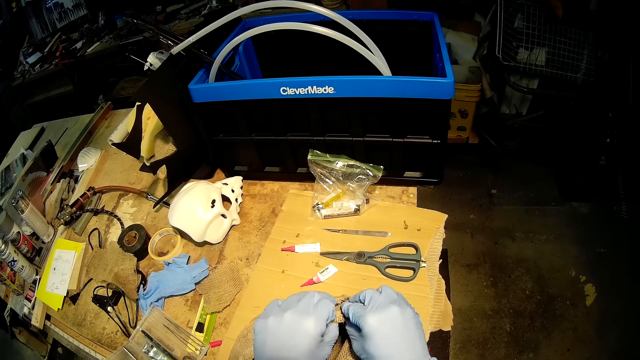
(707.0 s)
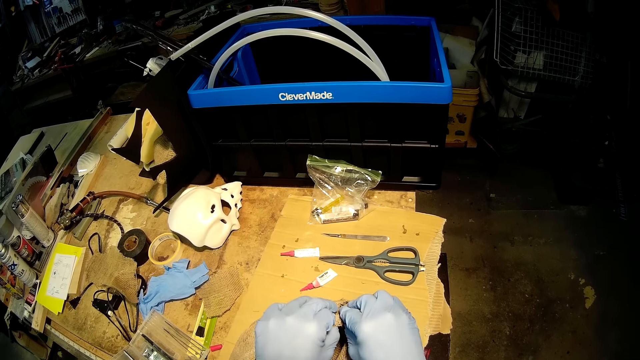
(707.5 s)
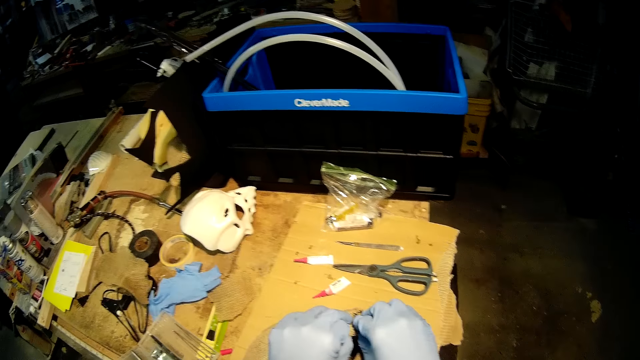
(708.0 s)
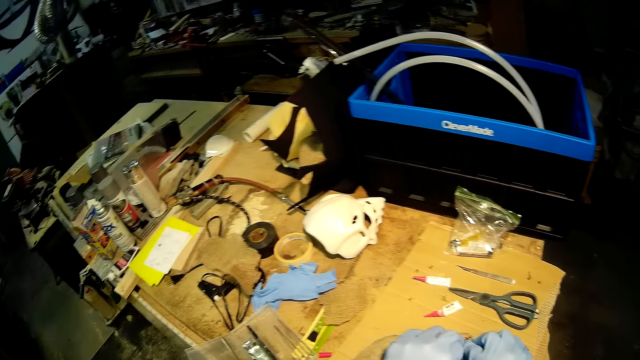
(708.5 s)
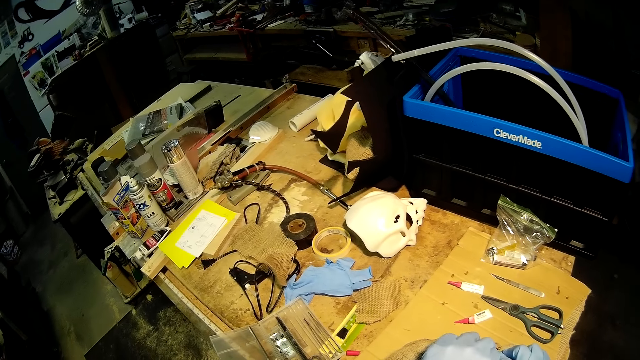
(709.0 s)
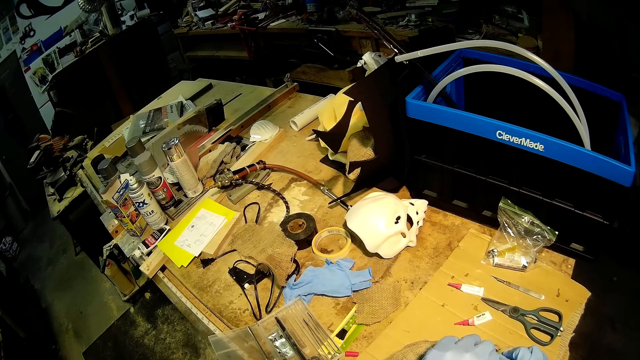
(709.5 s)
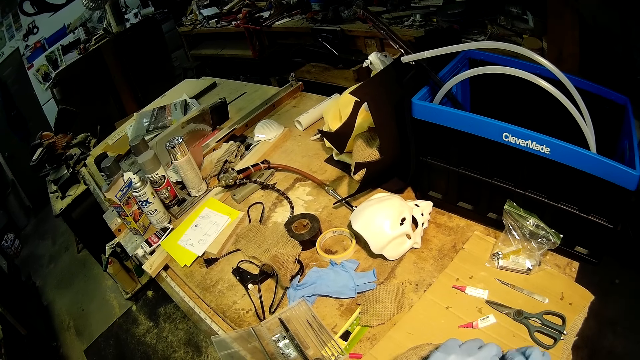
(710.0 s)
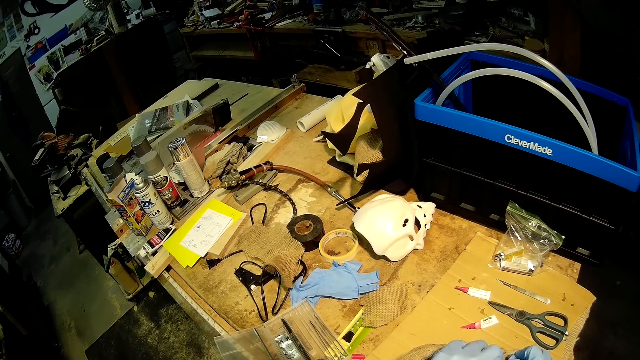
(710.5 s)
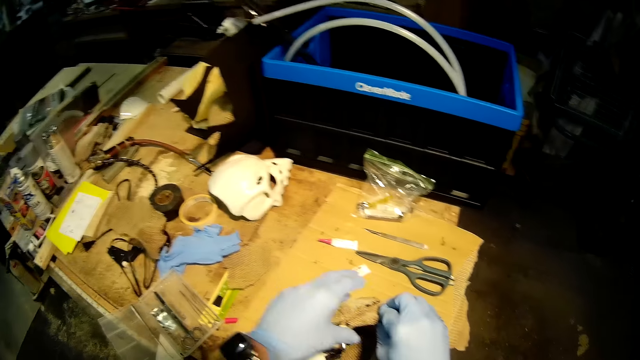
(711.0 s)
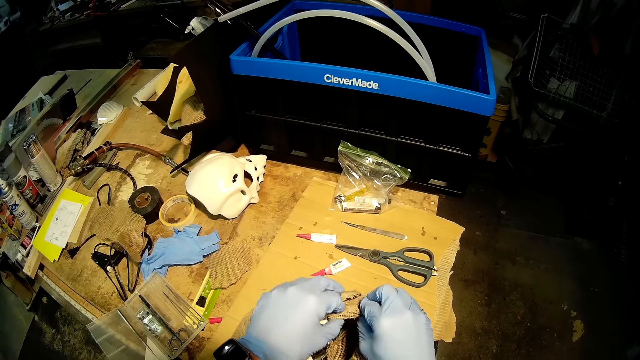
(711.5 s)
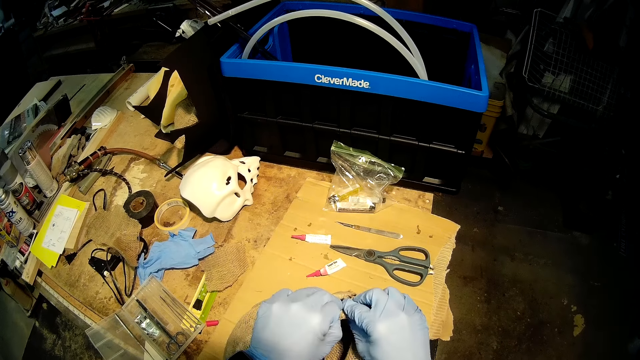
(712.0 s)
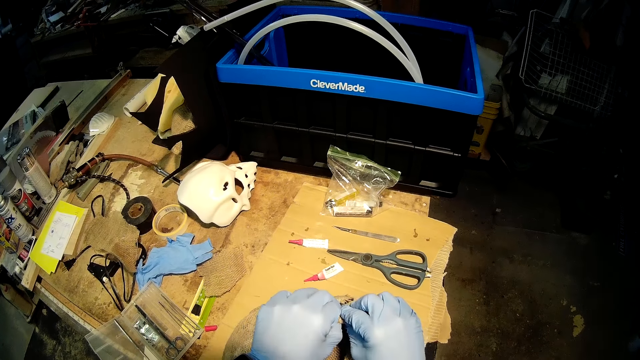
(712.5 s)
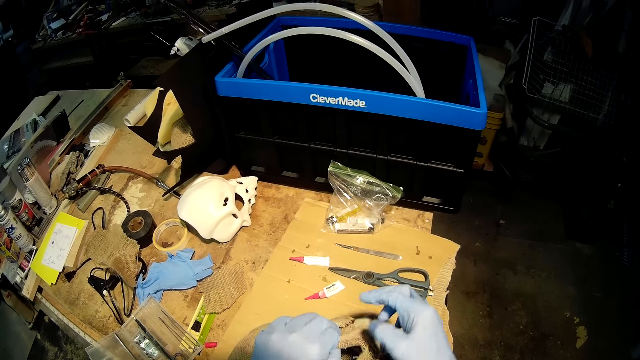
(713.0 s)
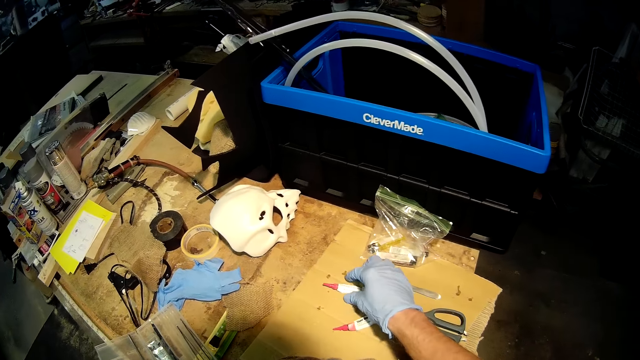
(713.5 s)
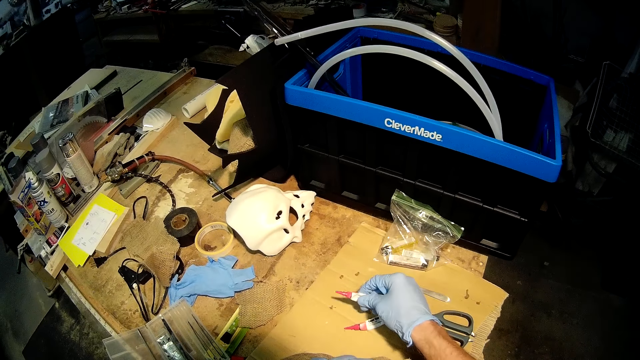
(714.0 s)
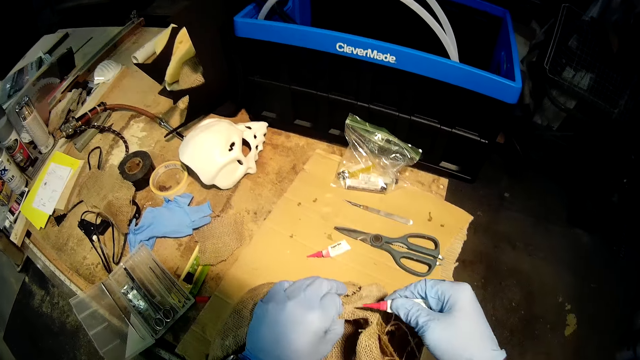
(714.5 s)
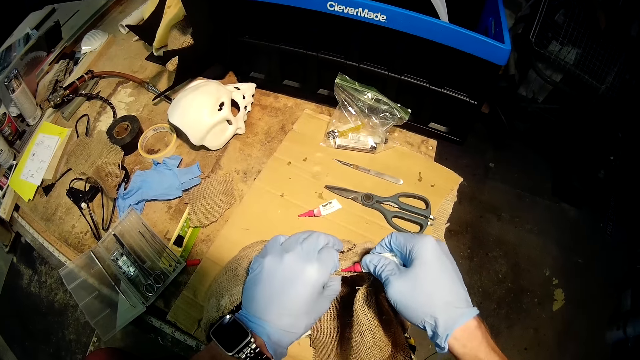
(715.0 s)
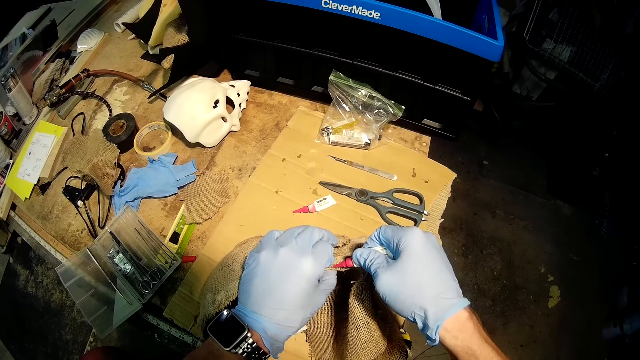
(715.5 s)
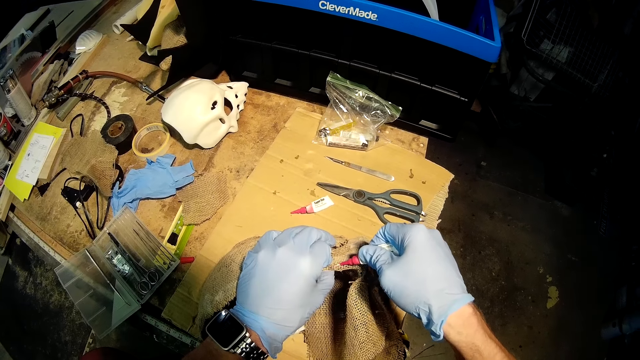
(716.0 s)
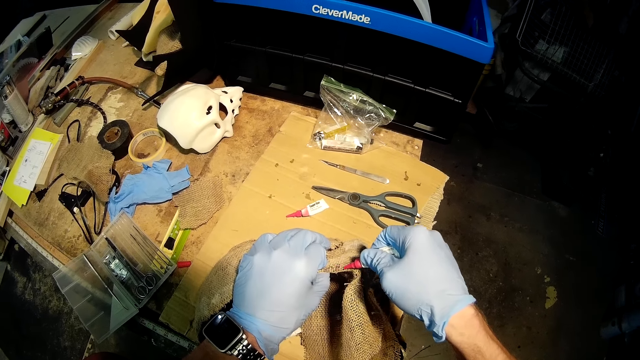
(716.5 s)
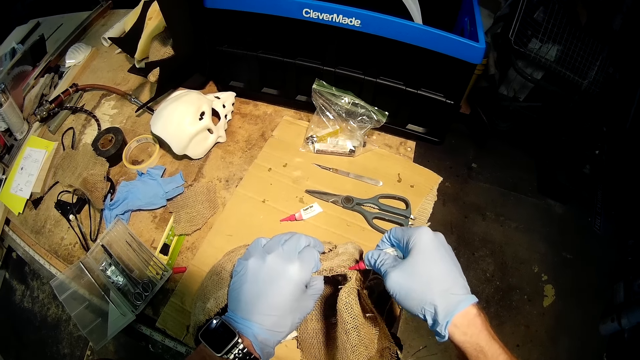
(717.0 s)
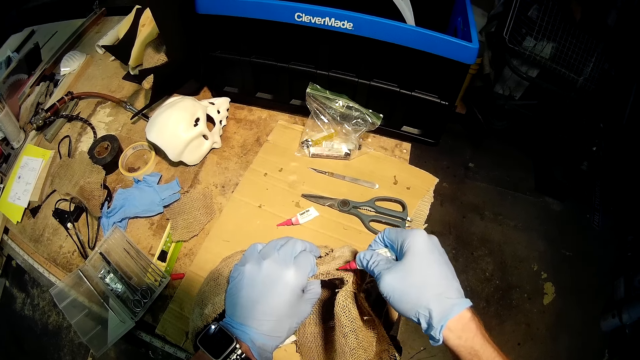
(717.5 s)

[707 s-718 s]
The camera wearer picks up the second glue from the work bench with his right hand. He applies glue on the fabric of the helmet on the work bench with the second glue in his right hand.

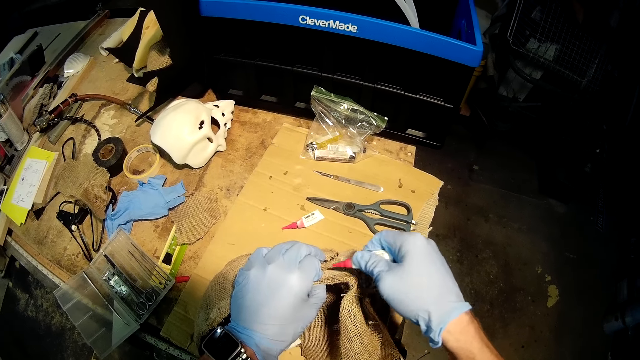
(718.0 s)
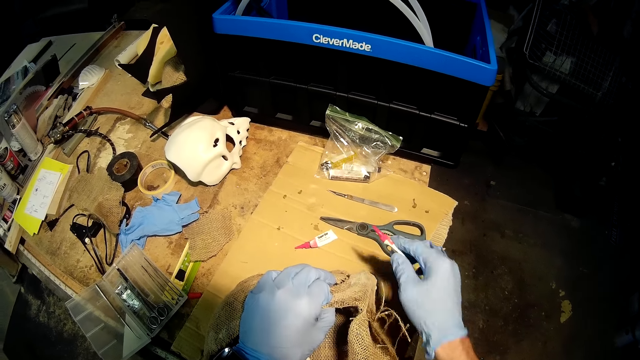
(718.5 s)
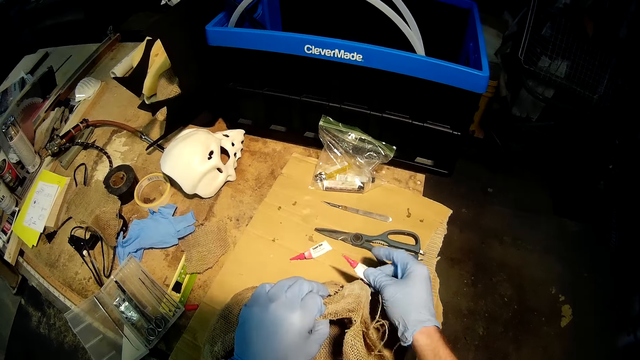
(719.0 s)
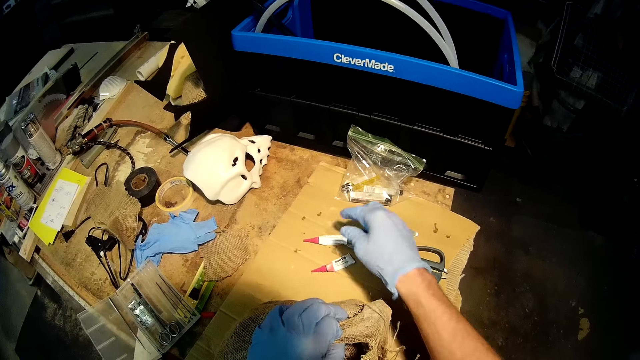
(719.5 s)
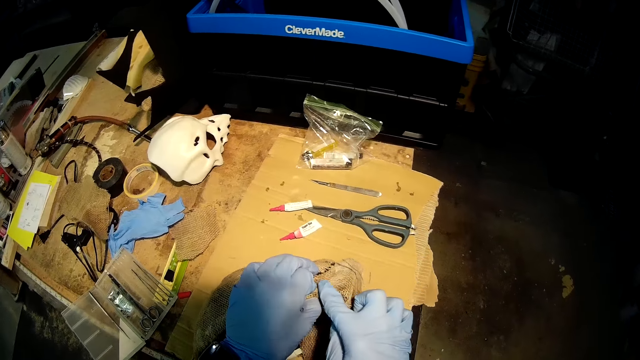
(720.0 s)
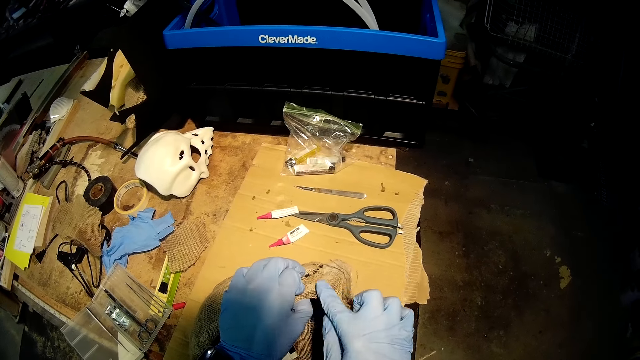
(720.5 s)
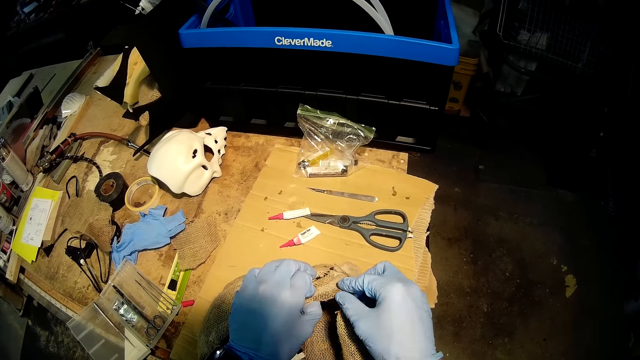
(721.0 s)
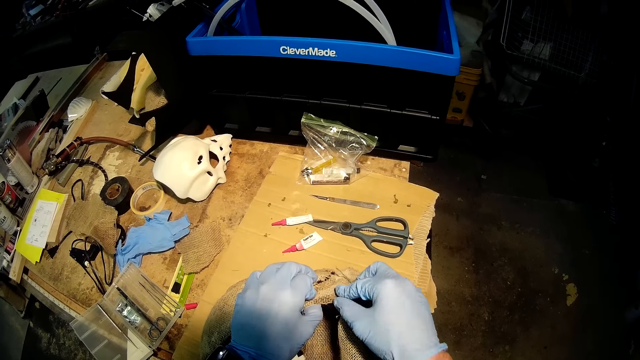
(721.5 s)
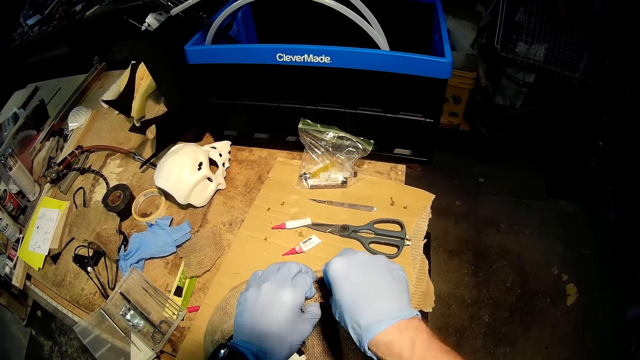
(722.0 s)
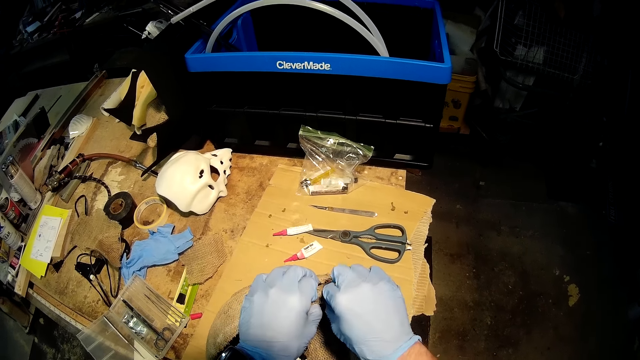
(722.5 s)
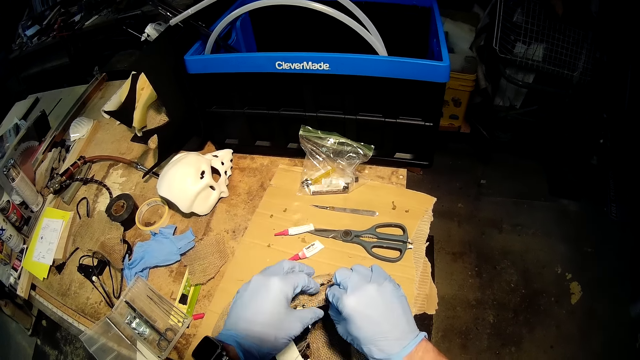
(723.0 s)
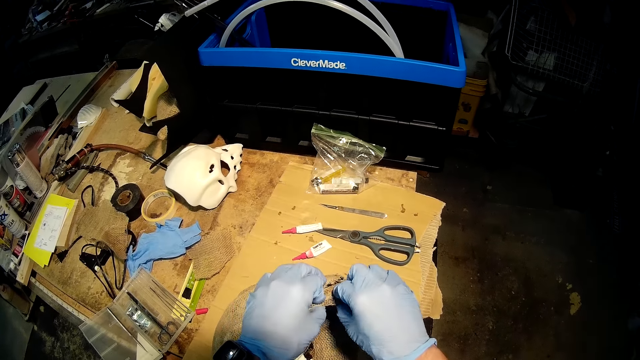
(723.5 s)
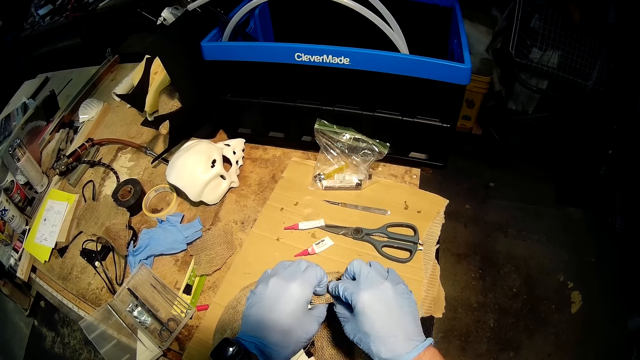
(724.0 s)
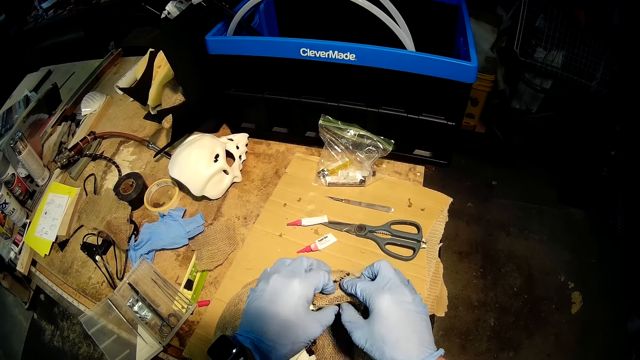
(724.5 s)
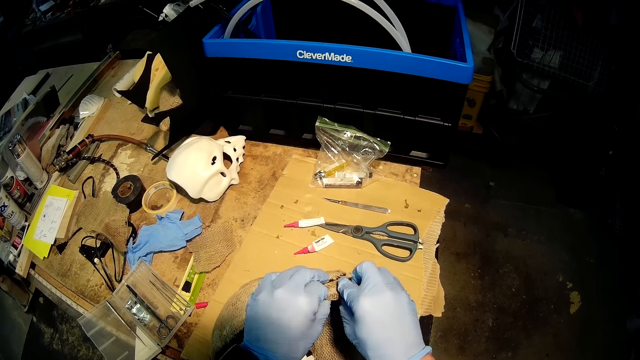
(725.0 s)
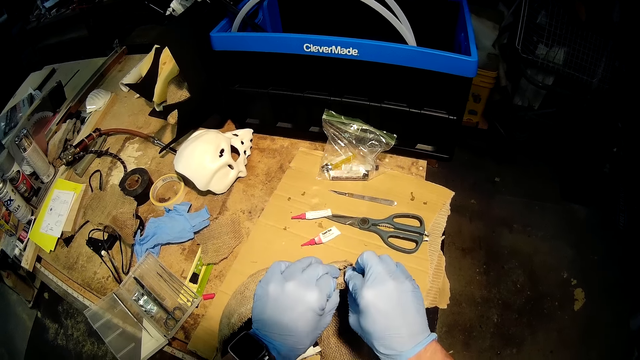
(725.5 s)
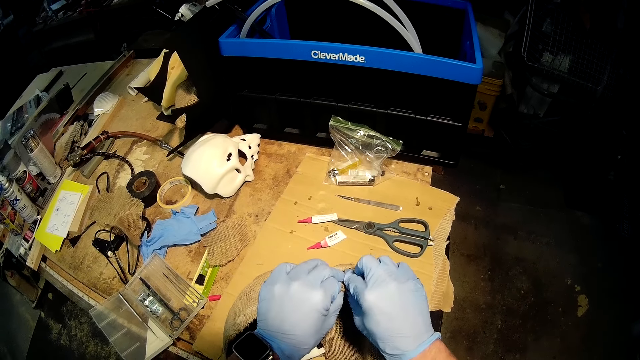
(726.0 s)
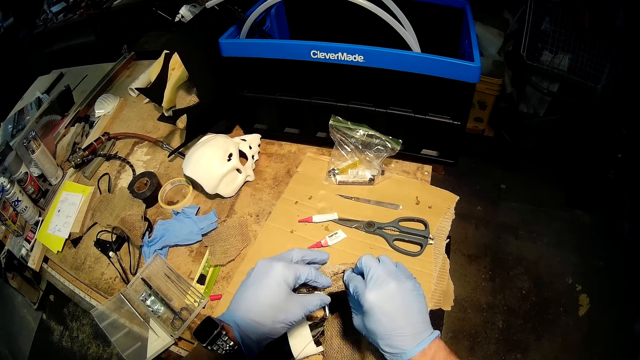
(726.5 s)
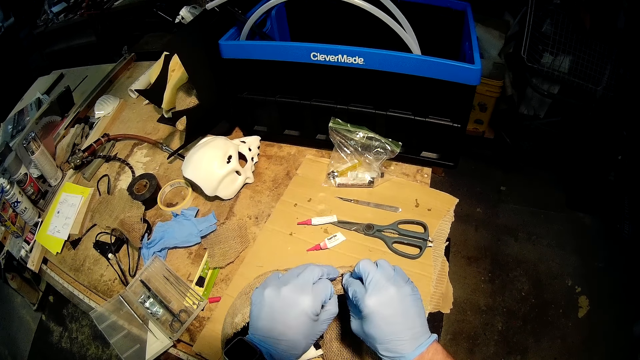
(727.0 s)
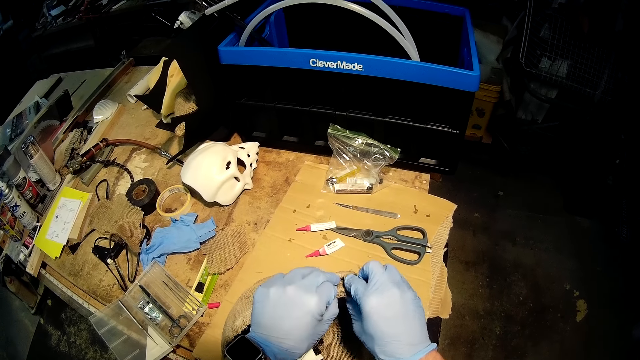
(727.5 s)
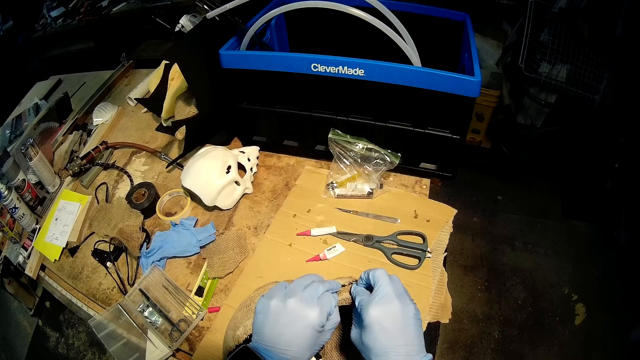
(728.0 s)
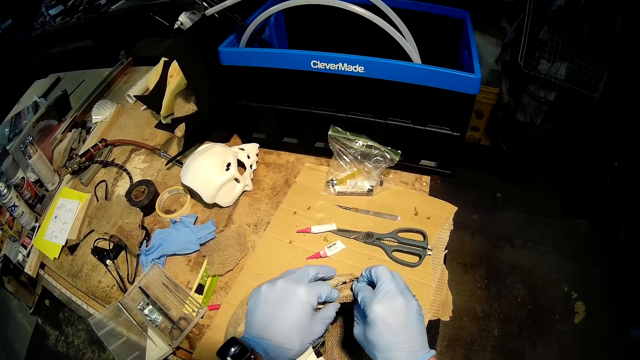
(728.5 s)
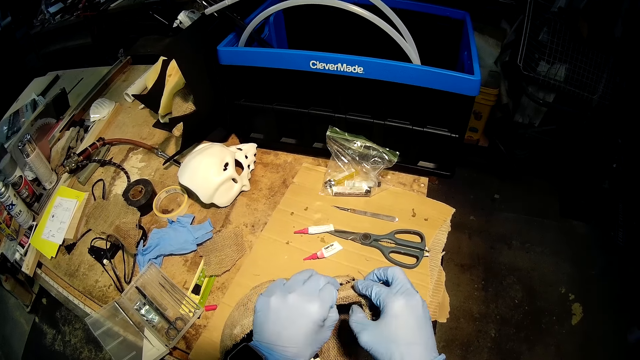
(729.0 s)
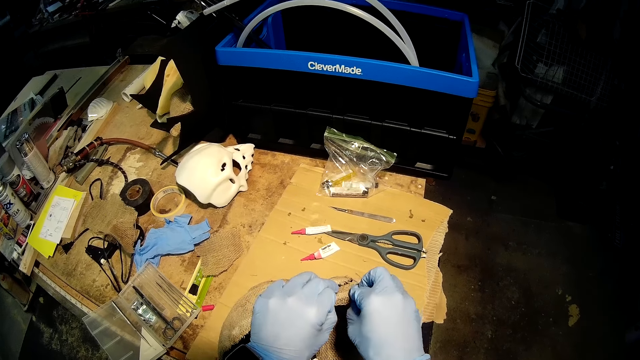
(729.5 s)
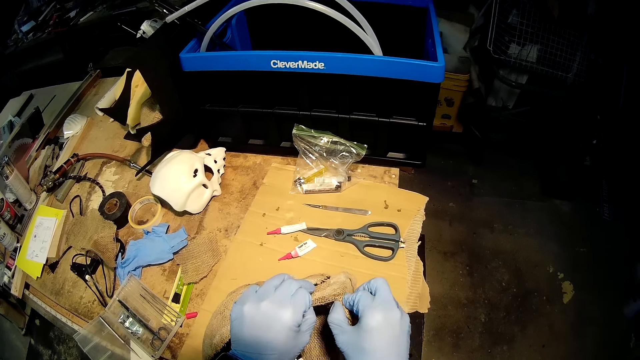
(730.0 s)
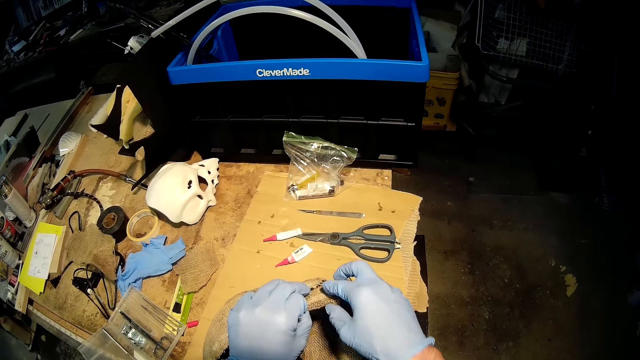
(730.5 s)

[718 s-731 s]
The camera wearer places the second glue on the work bench with his right hand. He taps the fabric of the helmet on the work bench with his right hand. He presses the fabric of the helmet on the work bench with both of his hands.
